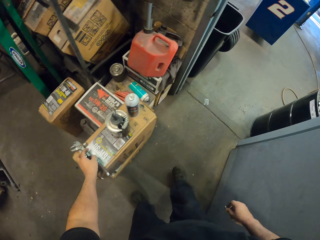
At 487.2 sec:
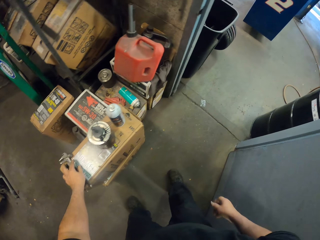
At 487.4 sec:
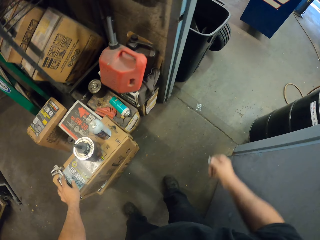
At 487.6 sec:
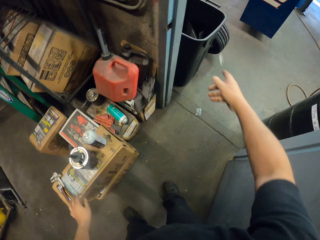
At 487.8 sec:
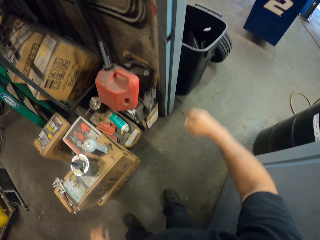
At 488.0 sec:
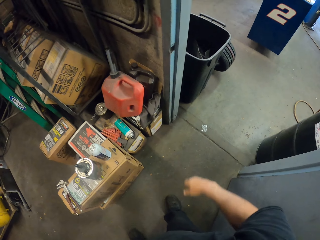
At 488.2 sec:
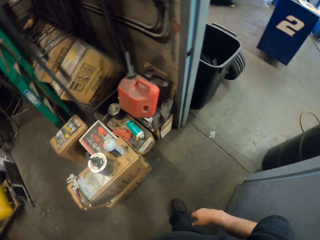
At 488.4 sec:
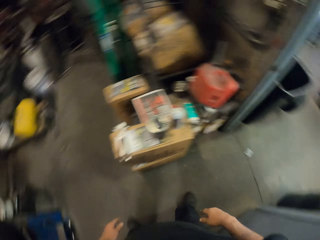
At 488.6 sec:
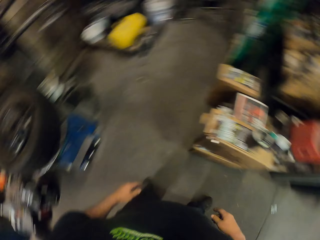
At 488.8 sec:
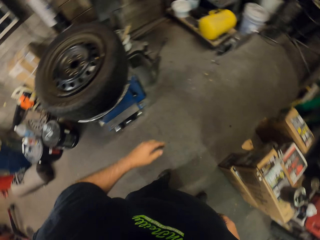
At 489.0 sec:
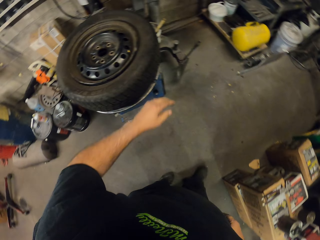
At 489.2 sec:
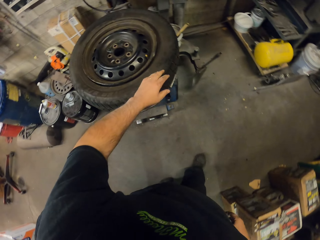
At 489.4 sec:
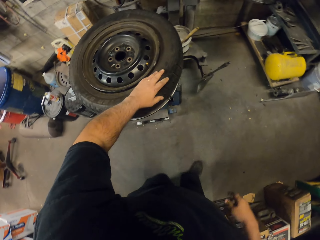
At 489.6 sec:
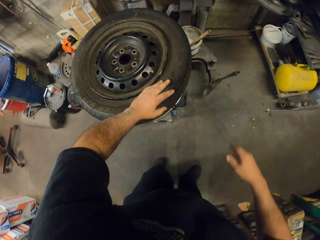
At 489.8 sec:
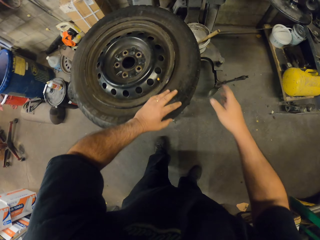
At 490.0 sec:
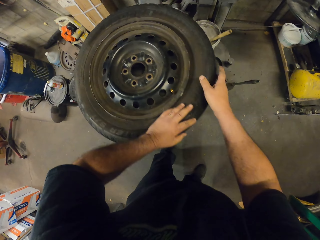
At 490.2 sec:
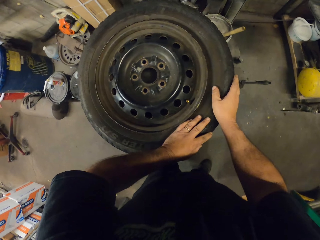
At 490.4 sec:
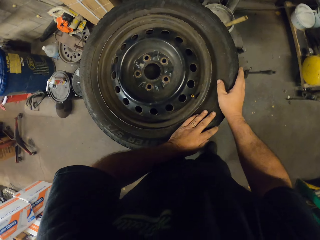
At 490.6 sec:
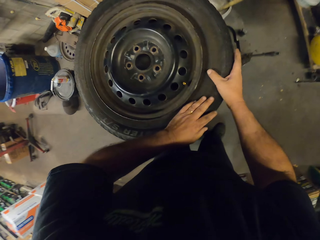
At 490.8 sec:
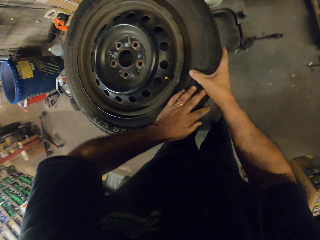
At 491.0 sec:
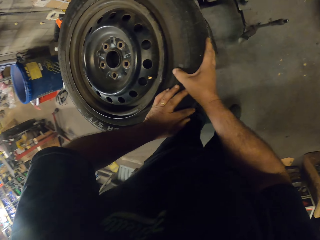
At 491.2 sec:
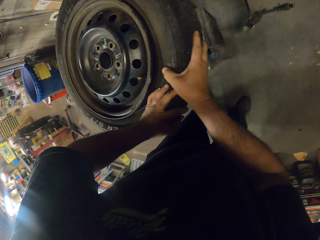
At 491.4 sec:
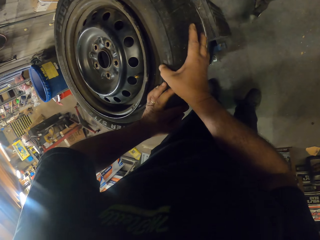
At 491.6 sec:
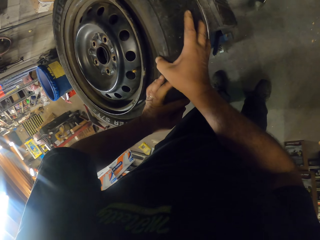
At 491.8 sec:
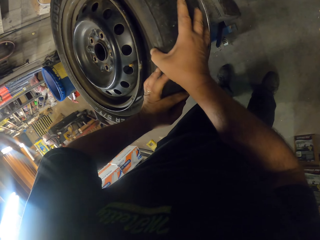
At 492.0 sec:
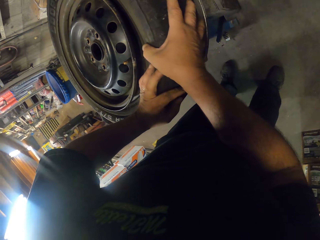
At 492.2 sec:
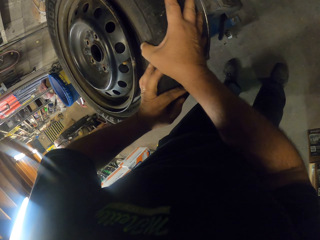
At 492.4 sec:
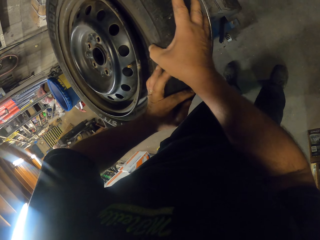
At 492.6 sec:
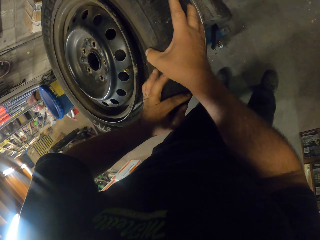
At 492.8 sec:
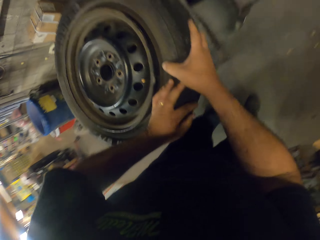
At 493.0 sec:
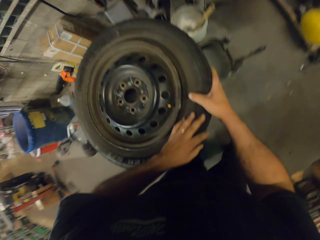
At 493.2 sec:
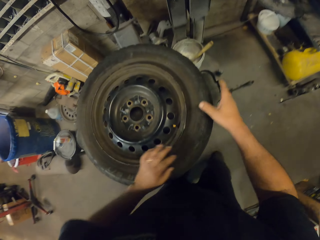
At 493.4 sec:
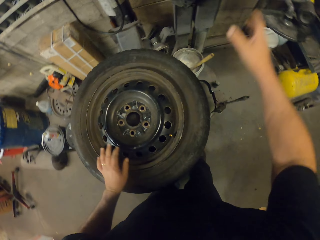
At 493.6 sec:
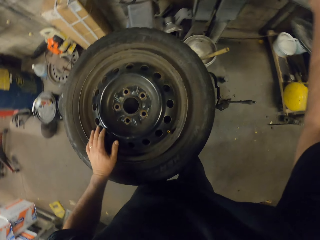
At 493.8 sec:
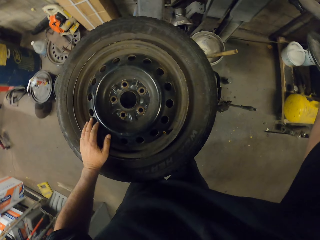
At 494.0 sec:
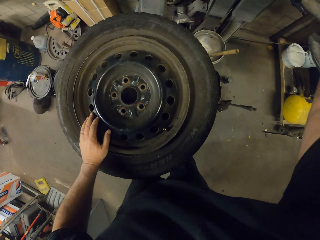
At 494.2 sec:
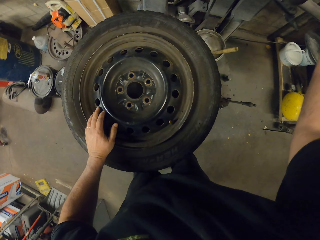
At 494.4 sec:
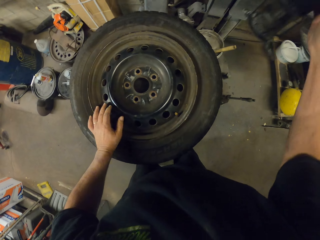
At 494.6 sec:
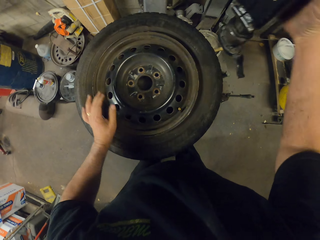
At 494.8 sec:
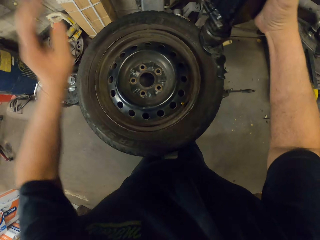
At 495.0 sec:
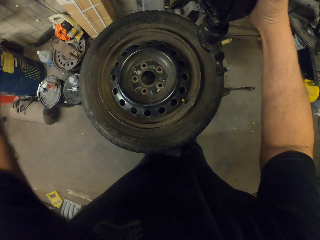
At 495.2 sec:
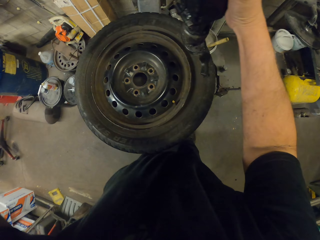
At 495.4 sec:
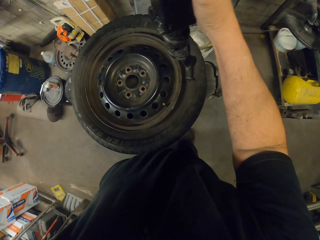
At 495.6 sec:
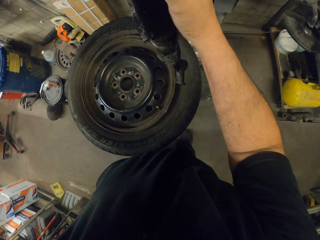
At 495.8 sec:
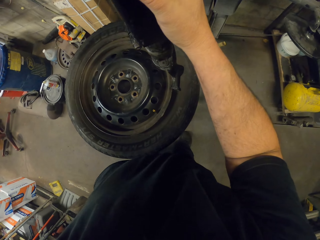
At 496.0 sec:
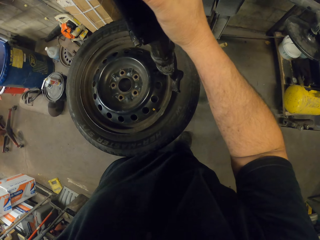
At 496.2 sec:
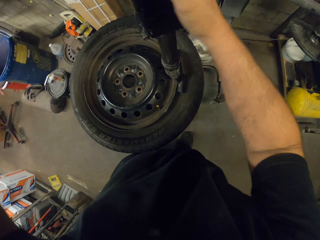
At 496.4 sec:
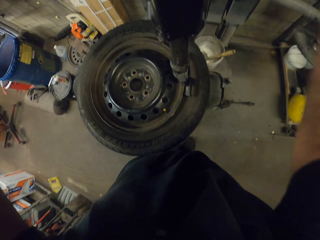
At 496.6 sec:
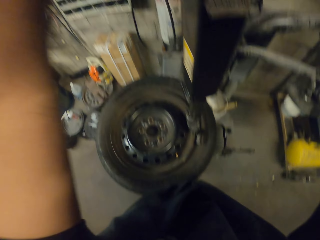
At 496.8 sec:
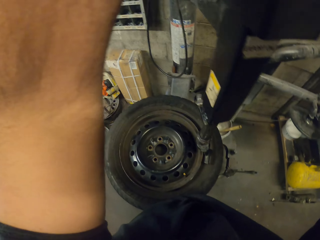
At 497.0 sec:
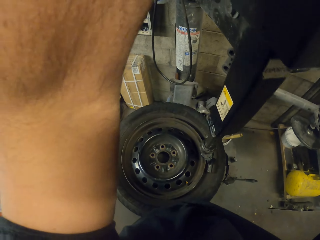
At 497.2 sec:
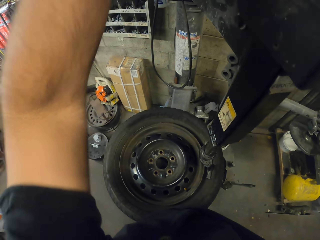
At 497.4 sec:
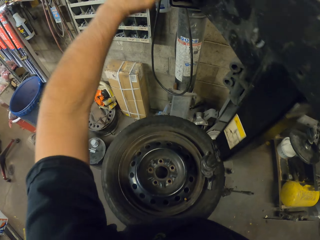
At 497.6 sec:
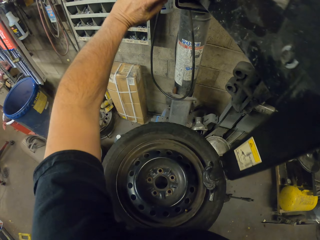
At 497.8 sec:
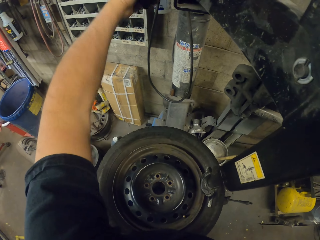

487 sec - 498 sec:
The camera wearer places the lock ring pliers on the table. They throw something in the dustbin. They adjust the tire. They hold on to the tire. They pull the coat tire machine. They adjust the jack stand on the tire.

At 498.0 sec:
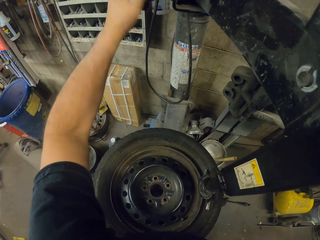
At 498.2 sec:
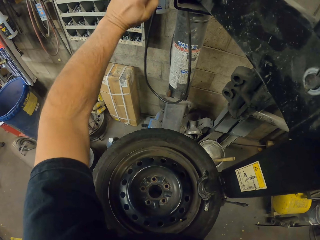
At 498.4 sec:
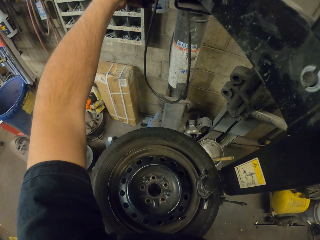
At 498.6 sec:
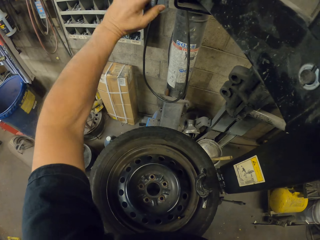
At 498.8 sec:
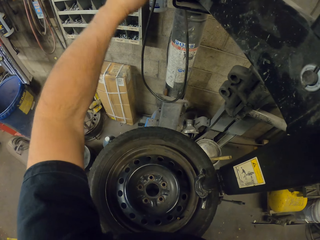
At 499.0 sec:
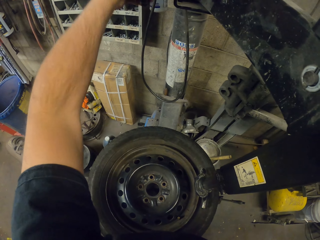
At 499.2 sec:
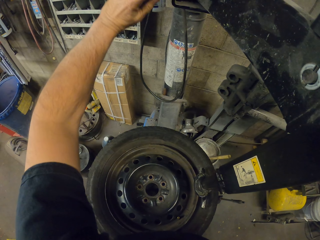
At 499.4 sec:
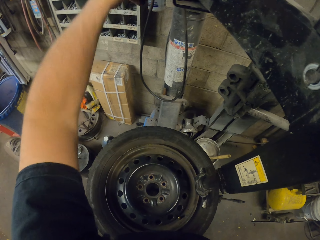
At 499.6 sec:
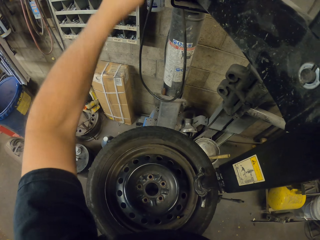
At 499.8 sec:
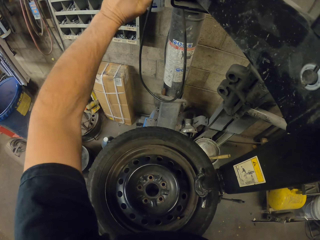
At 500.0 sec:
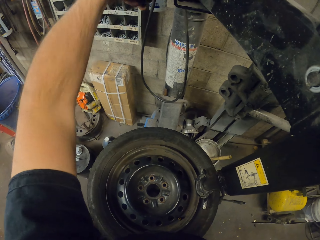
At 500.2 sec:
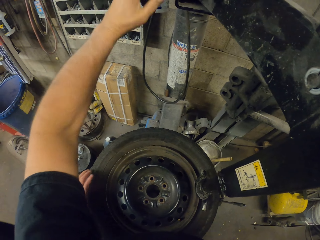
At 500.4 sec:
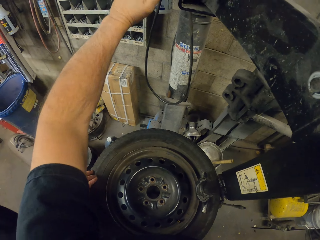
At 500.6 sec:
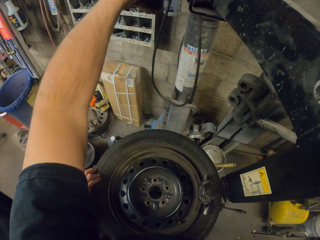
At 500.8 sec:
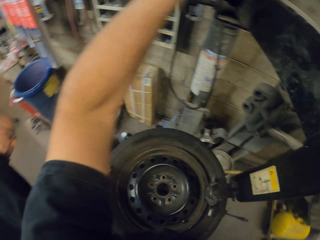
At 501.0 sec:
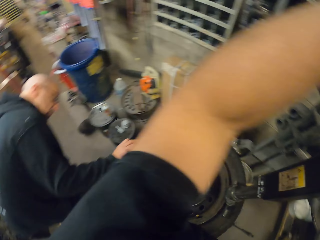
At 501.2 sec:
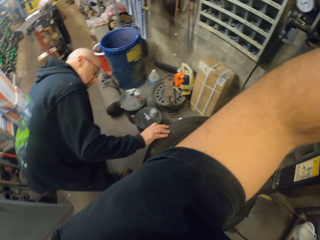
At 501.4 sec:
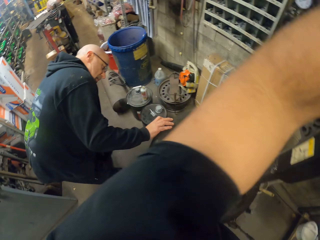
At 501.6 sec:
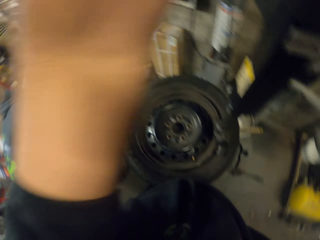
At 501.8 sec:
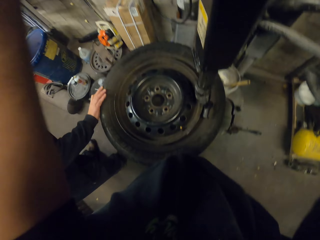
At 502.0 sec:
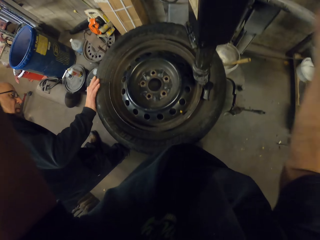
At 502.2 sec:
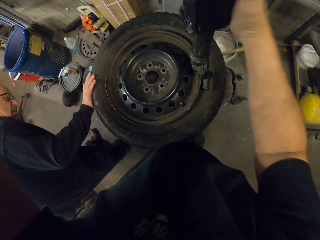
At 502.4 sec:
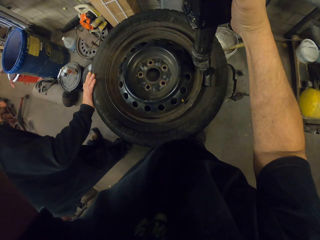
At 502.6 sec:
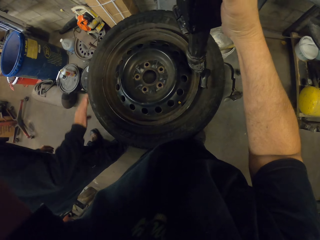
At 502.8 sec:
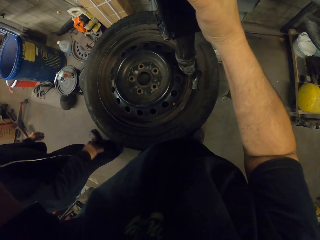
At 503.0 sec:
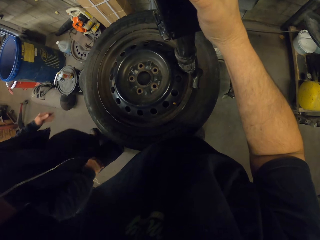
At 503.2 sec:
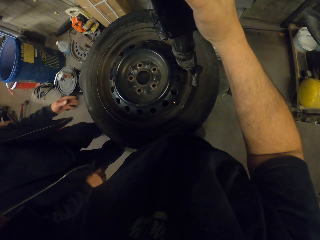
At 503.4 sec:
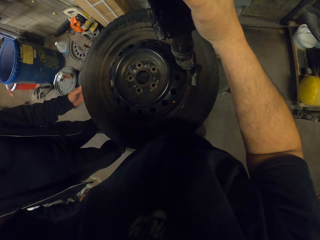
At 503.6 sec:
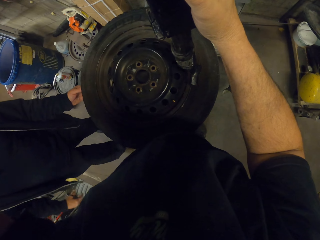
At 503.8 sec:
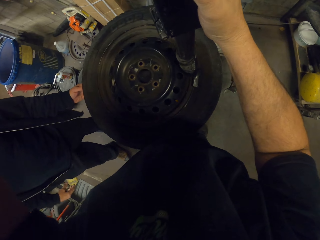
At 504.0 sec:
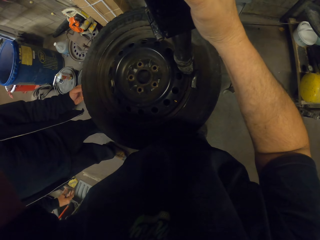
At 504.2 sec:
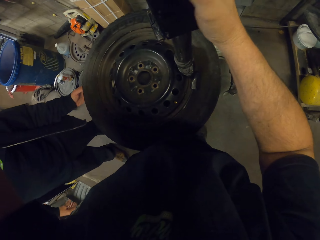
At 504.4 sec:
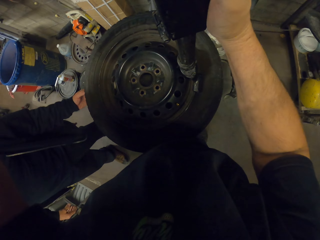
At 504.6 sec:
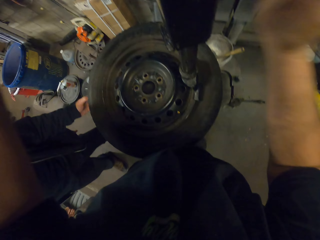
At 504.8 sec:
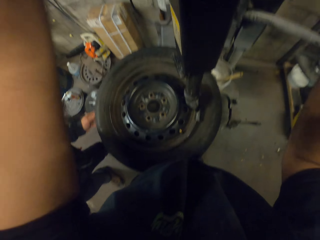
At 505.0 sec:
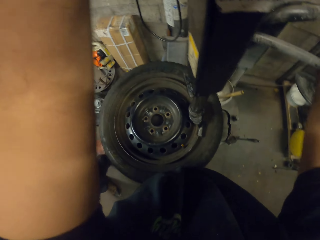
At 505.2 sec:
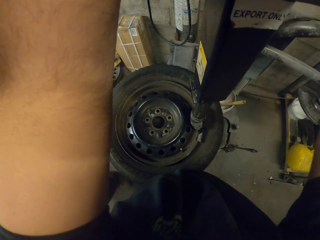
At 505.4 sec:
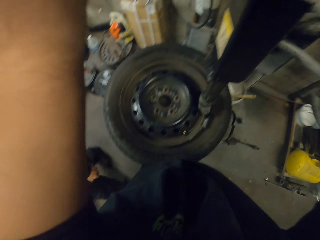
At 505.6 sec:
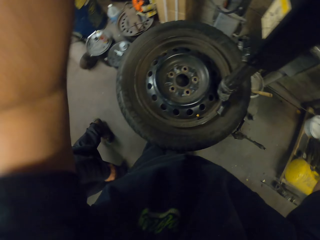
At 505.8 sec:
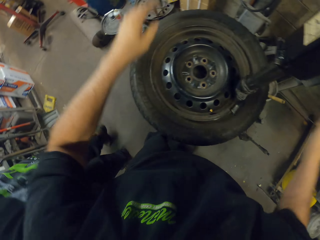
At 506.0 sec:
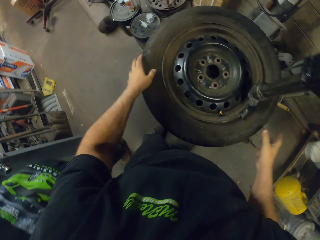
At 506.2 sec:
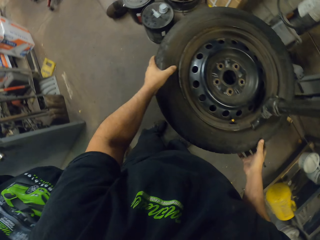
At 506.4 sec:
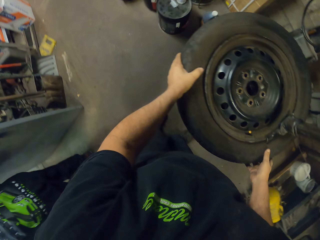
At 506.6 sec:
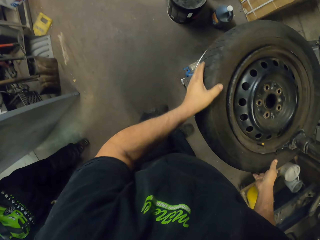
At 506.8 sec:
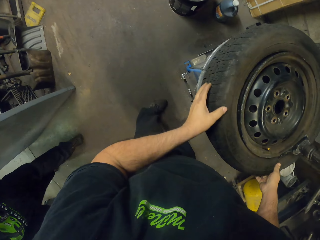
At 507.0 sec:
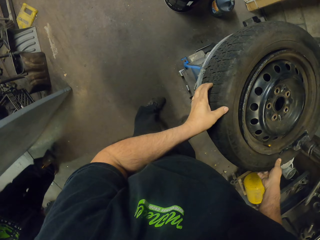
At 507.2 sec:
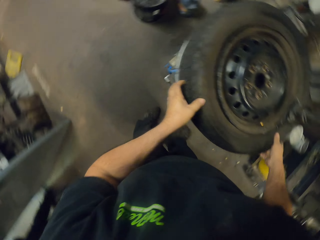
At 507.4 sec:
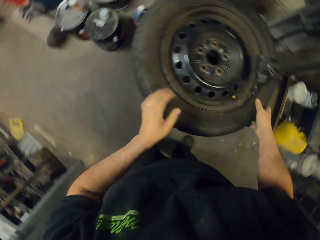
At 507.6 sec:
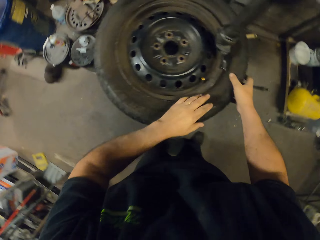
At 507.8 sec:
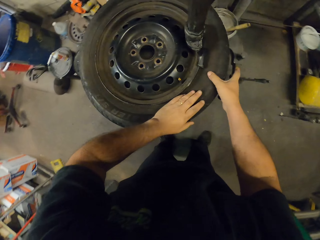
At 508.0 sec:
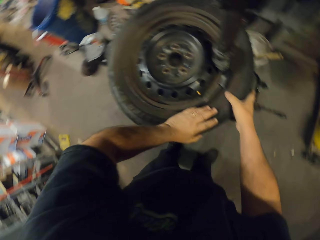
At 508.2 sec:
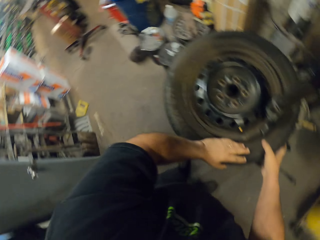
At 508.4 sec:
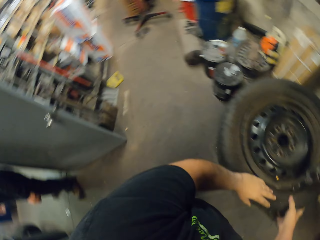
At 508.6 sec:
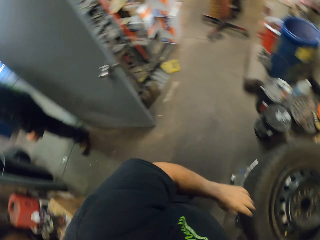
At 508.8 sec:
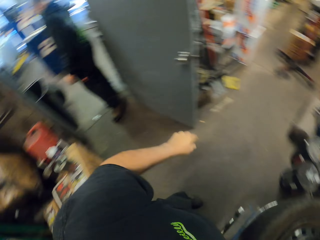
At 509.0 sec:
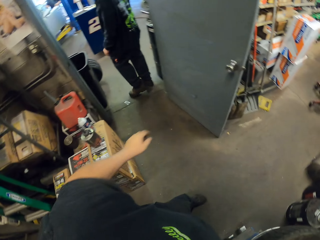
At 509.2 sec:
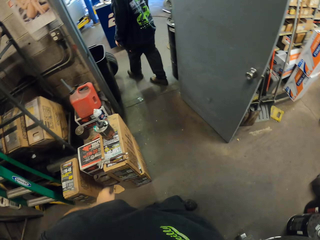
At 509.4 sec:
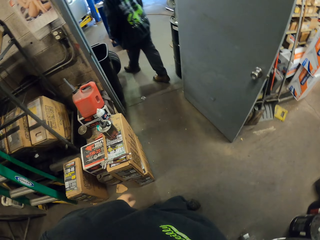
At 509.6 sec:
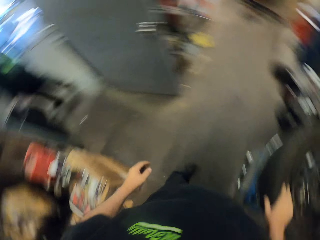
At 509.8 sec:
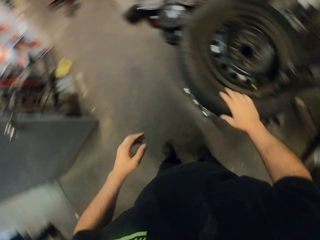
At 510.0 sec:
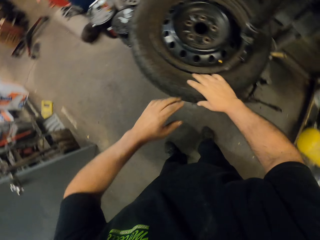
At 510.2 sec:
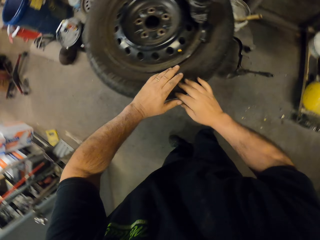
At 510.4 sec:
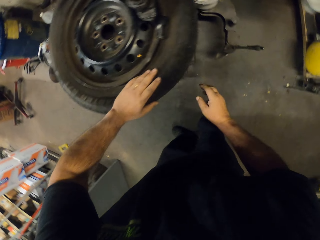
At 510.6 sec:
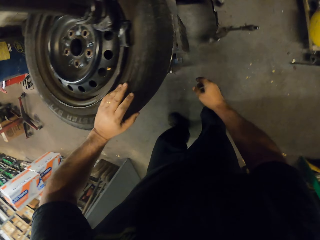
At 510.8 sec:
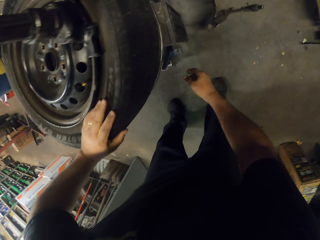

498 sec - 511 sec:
The camera wearer adjusts the coat tire machine. A man looks at the tire. The camera wearer fixes the coat tire machine. They look around.
